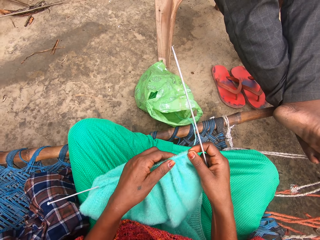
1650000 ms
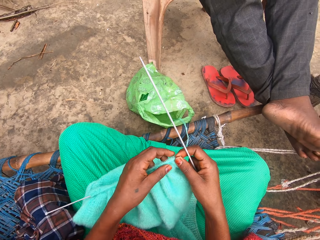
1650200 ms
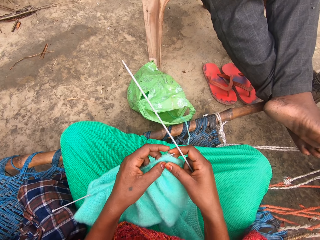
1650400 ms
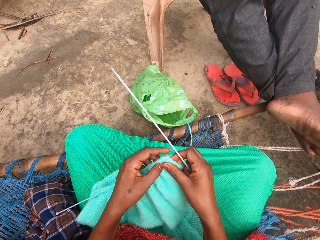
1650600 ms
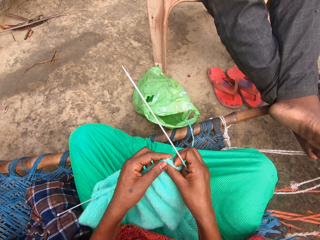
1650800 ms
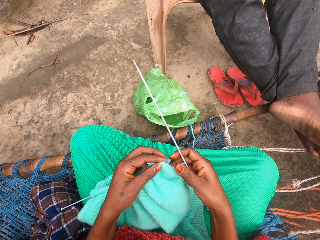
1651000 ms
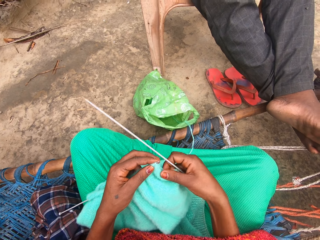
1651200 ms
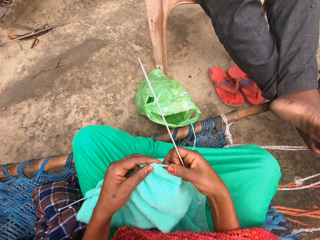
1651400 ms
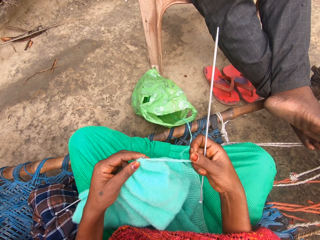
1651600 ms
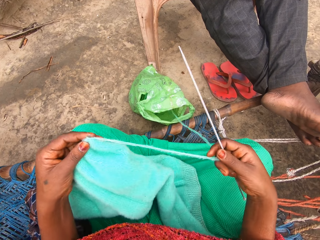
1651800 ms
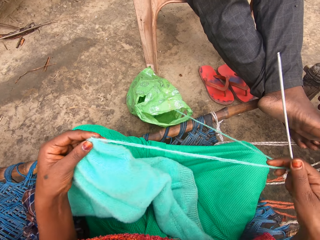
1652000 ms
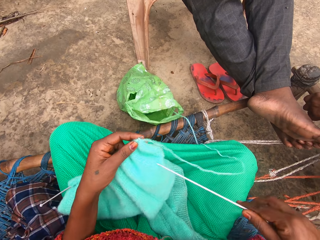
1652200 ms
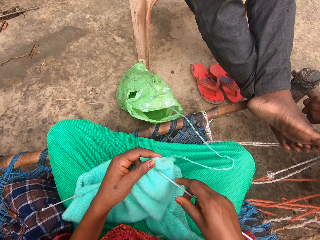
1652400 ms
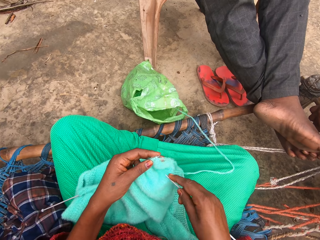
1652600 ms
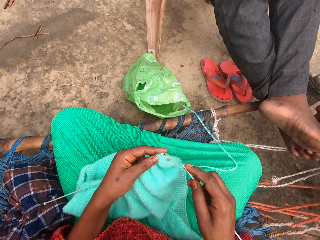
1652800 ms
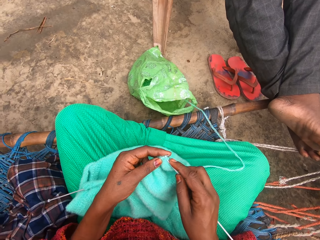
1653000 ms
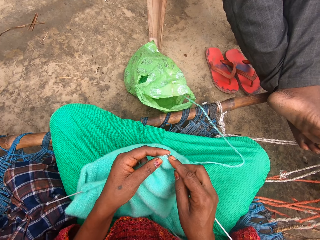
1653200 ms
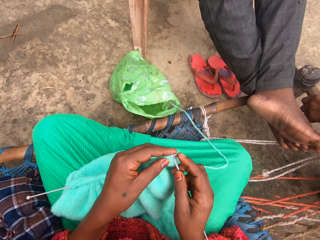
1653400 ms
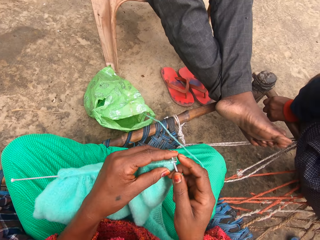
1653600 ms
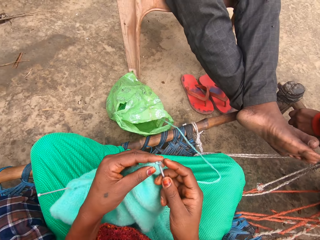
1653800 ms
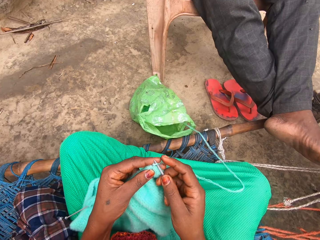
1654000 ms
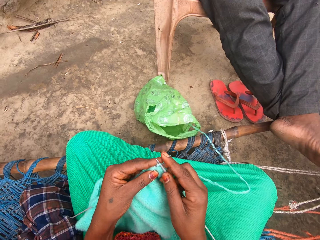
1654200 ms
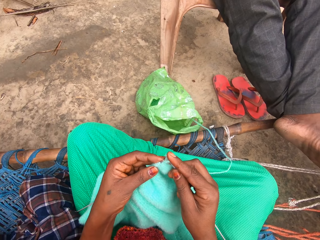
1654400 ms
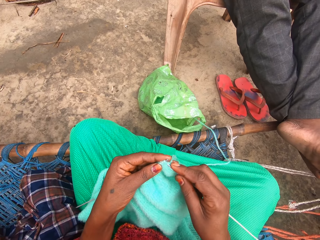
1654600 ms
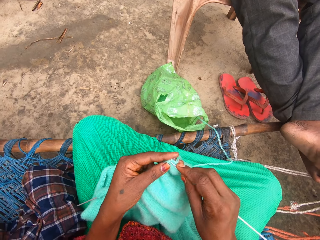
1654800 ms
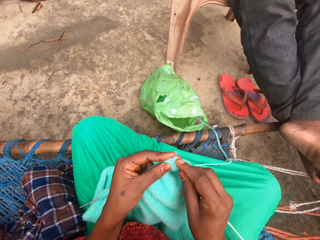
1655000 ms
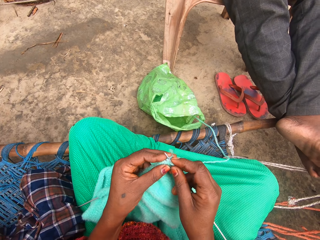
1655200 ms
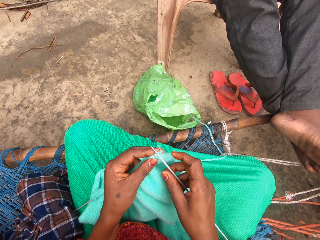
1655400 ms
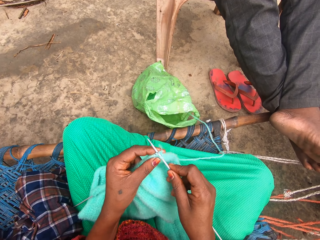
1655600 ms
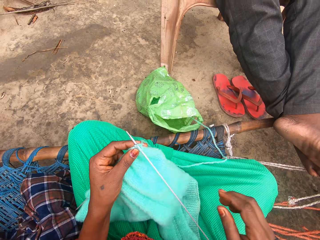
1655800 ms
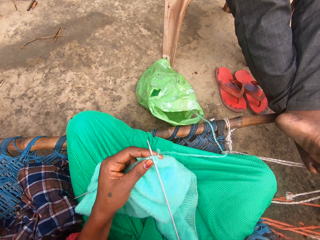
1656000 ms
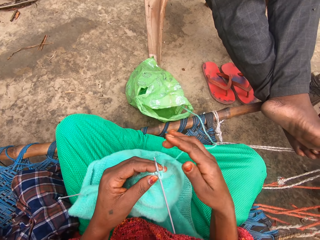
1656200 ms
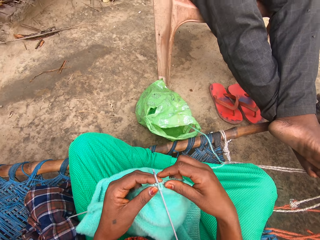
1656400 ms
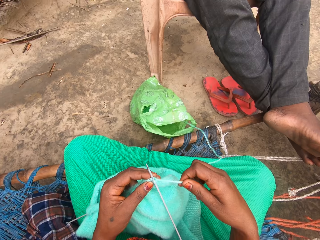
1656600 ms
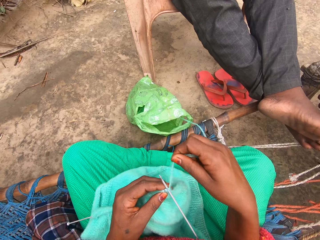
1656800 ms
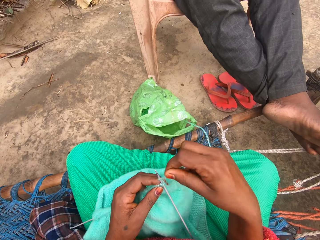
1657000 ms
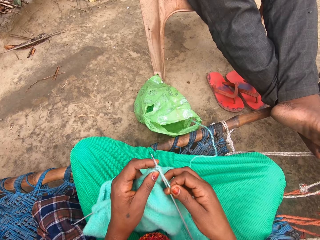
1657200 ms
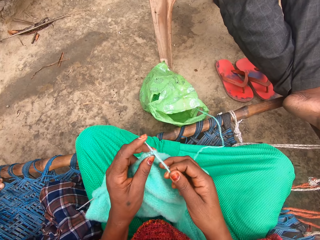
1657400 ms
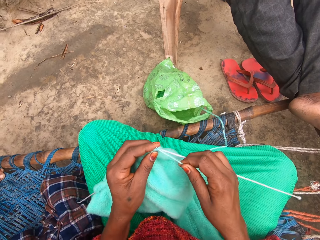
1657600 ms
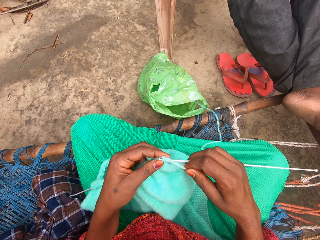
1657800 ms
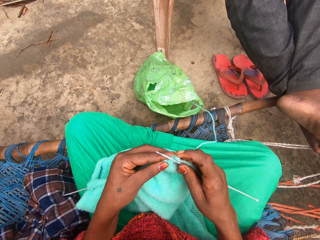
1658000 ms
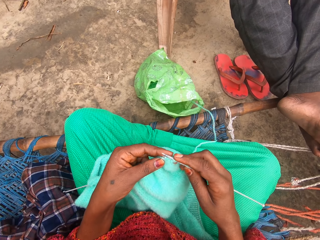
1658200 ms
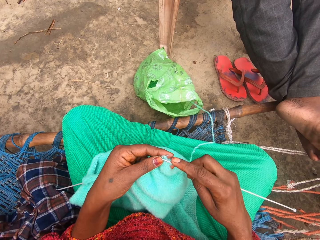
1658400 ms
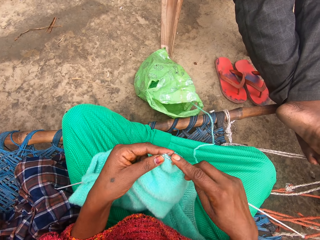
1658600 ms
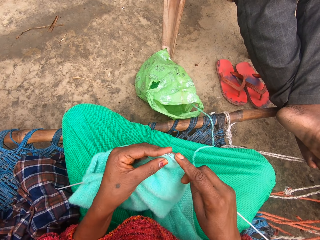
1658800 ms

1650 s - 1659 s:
The camera wearer adjusts the yarn with her right hand. She stretches the knitting thread in the garment. She knits with the yarn and knitting pins.

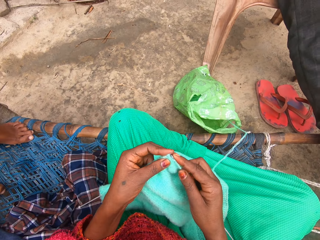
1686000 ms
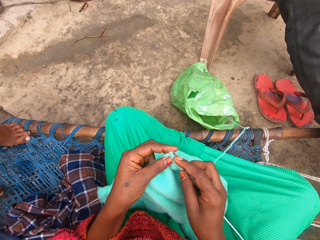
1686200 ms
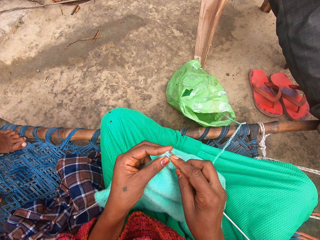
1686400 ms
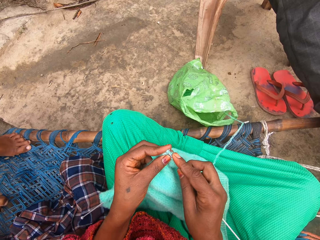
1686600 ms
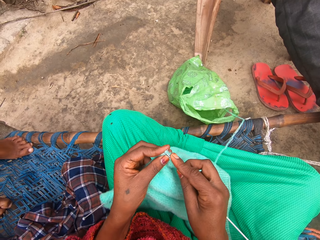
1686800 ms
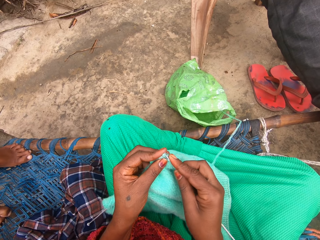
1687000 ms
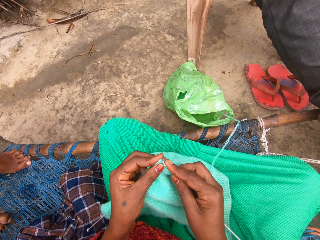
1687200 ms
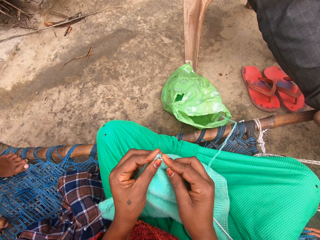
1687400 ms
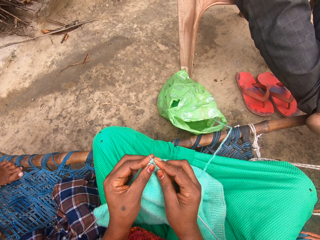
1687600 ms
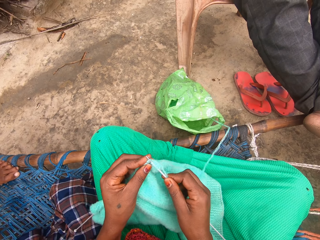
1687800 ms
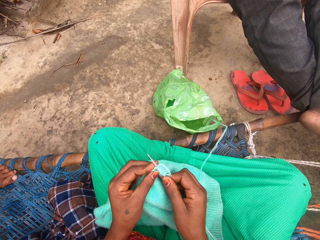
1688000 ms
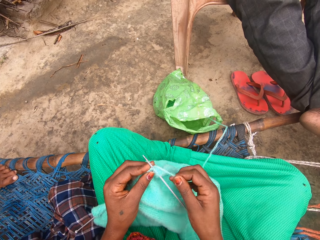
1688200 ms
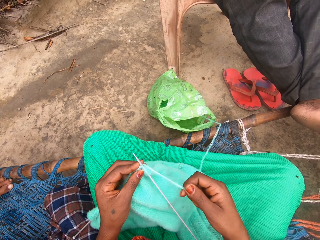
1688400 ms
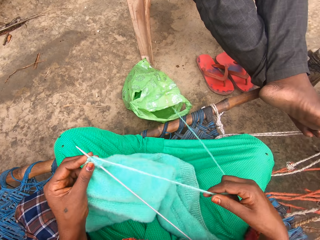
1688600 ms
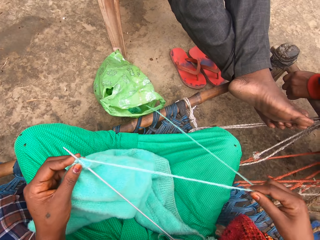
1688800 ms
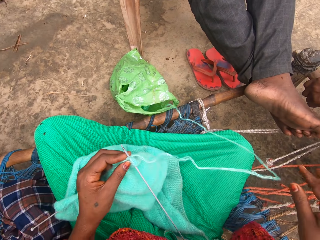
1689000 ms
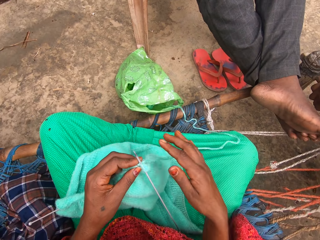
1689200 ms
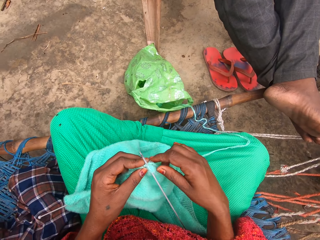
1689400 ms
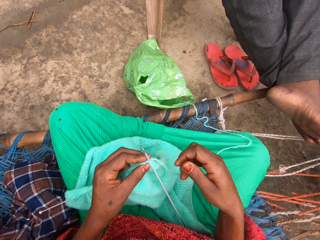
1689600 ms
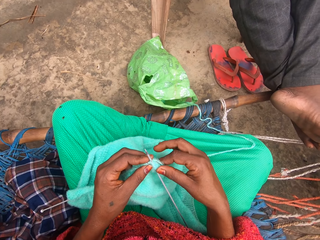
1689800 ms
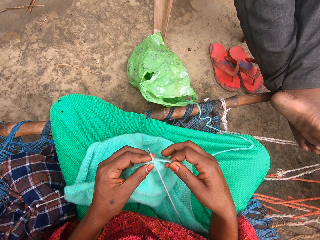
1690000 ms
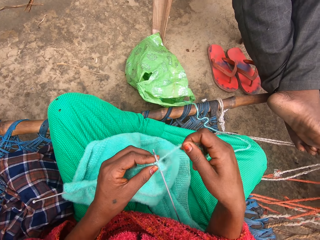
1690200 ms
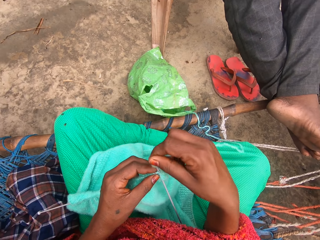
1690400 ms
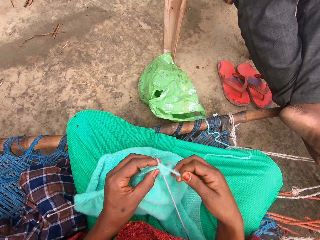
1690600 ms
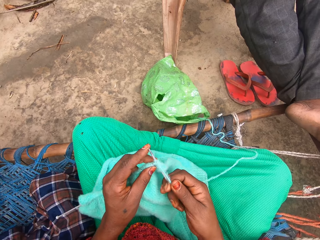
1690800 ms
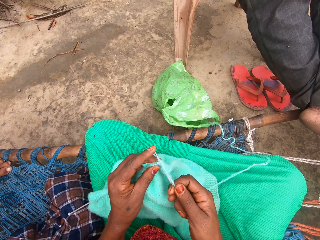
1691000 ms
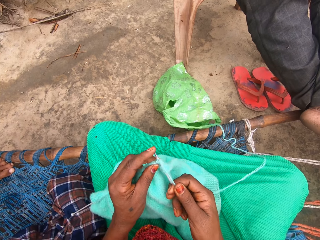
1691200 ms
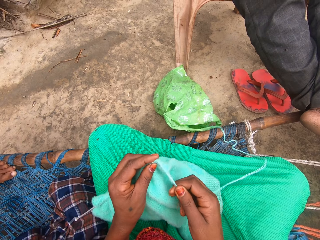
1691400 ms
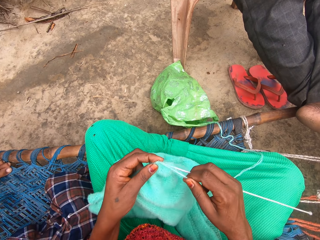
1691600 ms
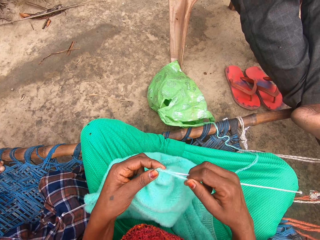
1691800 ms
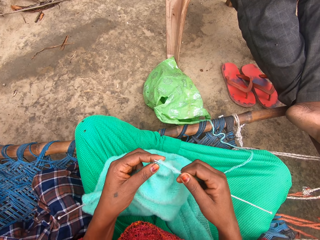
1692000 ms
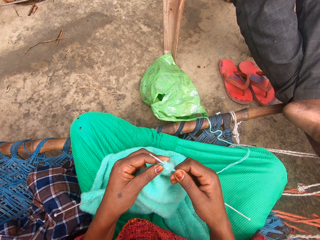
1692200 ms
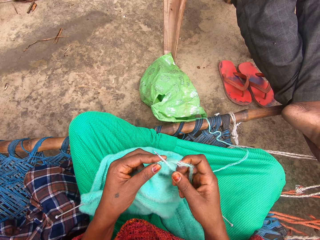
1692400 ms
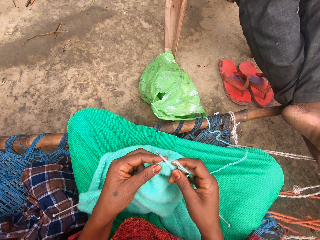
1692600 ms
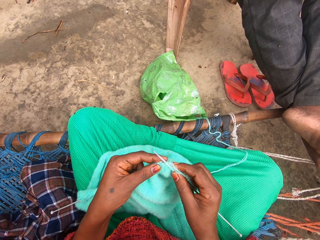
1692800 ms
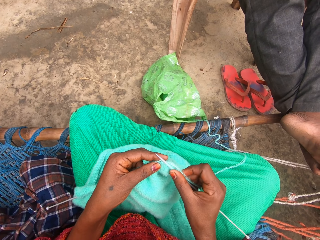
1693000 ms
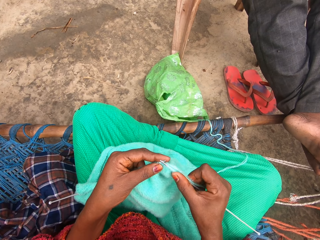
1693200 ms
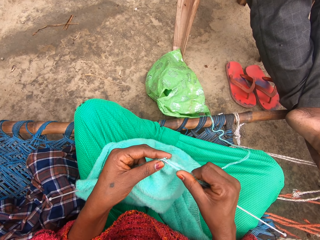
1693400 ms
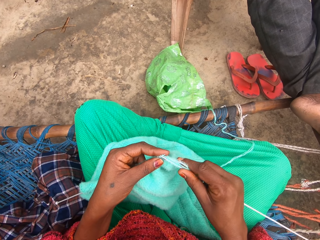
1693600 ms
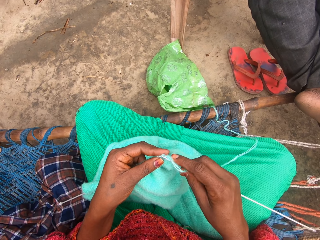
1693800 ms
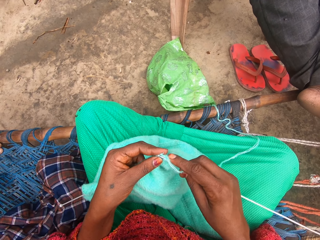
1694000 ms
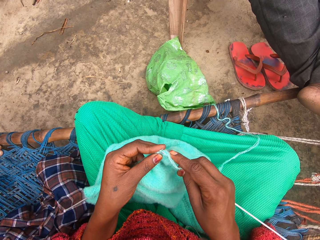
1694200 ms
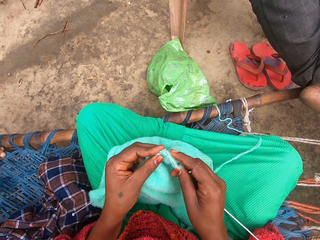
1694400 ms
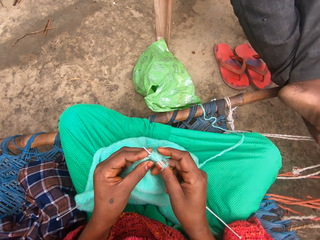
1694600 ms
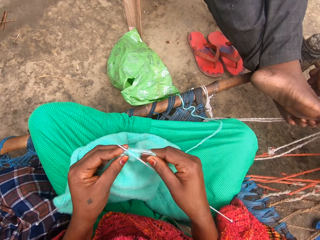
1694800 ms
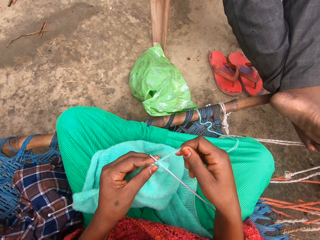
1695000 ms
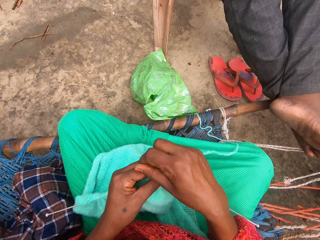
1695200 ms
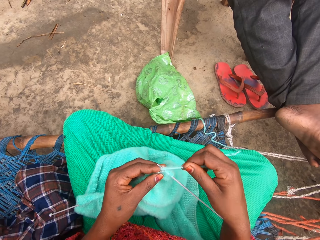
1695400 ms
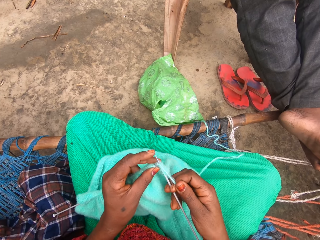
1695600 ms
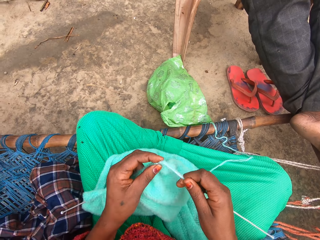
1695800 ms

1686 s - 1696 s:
The camera wearer stretches the knitting thread. They knit the garment.

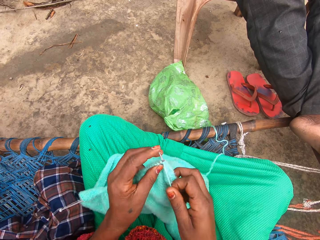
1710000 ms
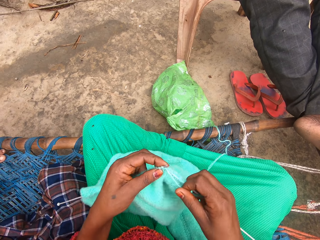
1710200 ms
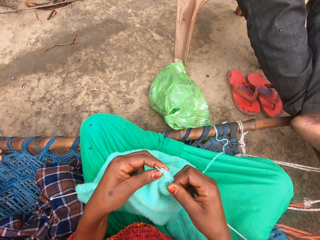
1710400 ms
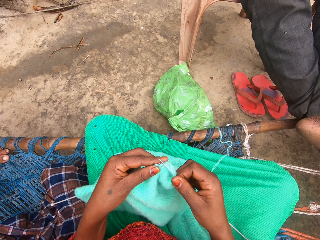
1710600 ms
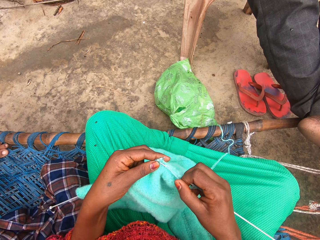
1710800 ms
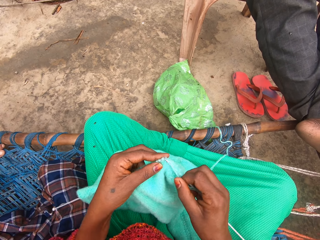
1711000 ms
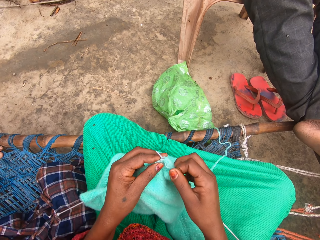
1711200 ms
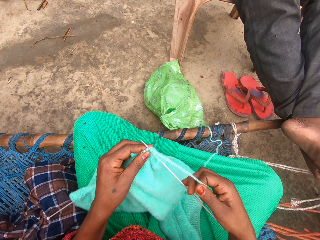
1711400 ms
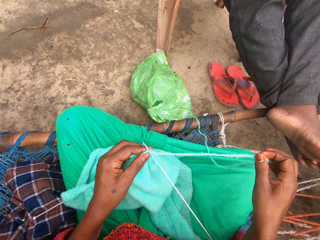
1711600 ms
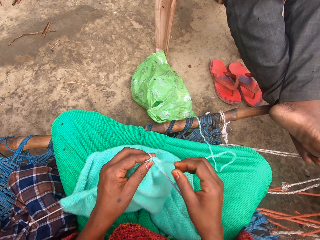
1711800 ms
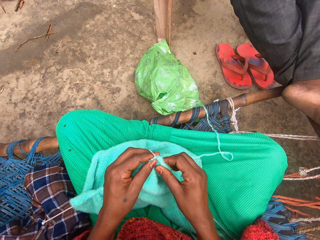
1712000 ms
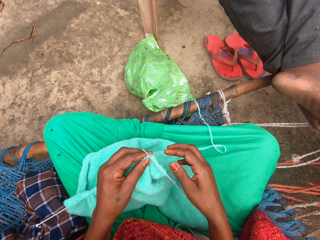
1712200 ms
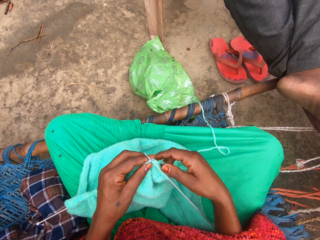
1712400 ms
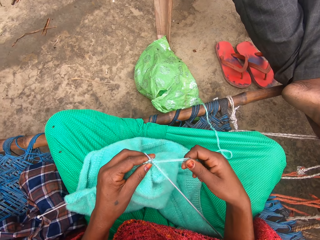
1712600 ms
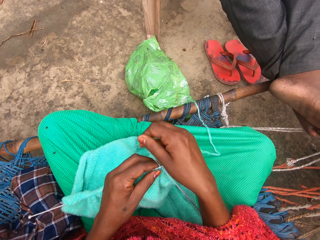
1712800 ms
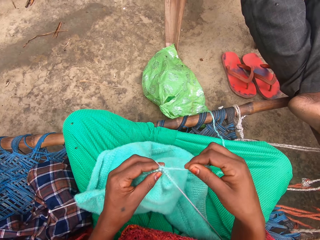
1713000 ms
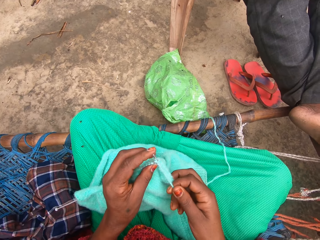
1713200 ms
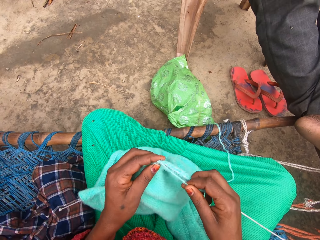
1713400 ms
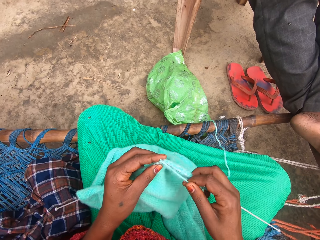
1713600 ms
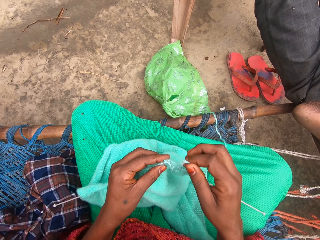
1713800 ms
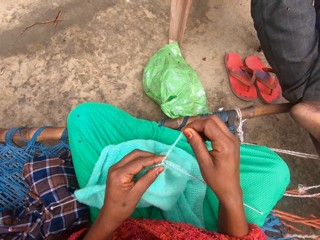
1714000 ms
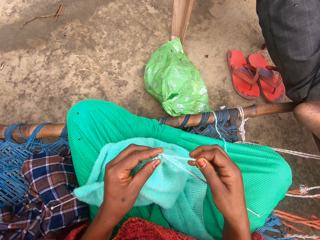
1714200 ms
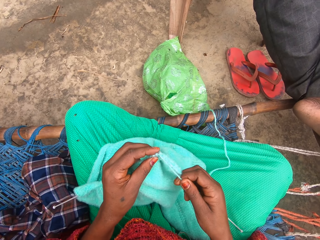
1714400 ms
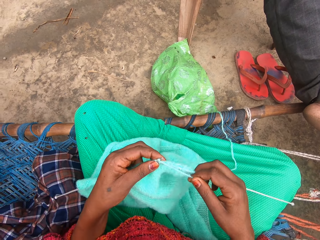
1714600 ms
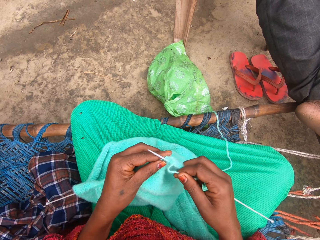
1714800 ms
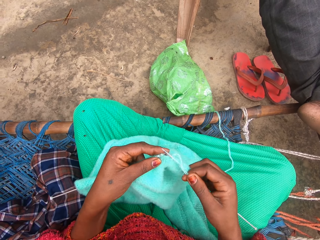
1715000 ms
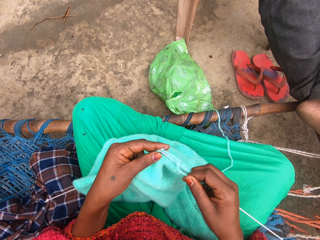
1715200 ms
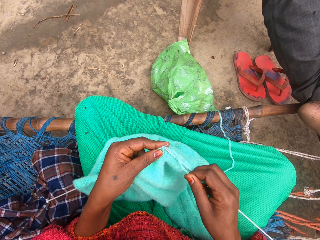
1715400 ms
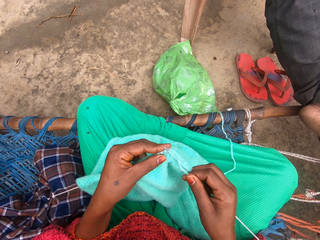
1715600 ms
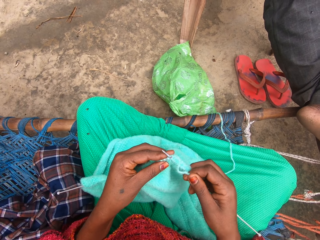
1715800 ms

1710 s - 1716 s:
The camera wearer stretches the knitting thread. They knit the garment.
